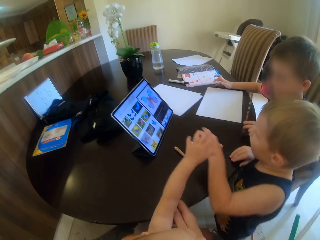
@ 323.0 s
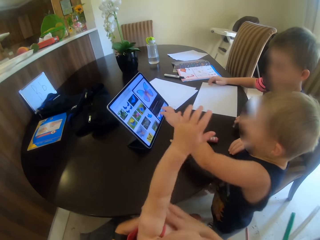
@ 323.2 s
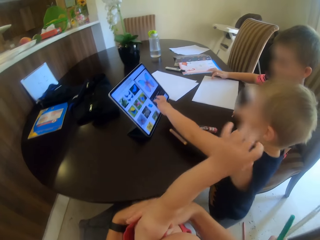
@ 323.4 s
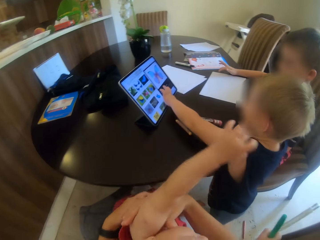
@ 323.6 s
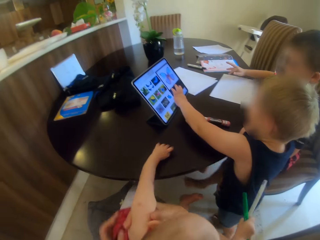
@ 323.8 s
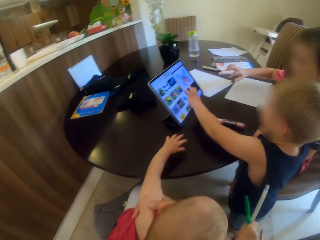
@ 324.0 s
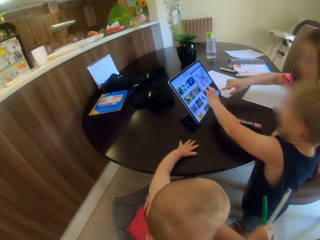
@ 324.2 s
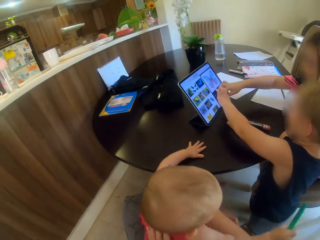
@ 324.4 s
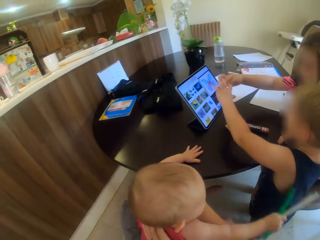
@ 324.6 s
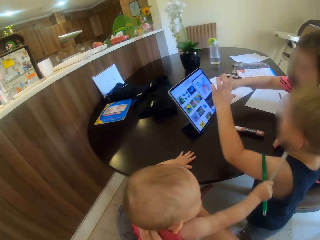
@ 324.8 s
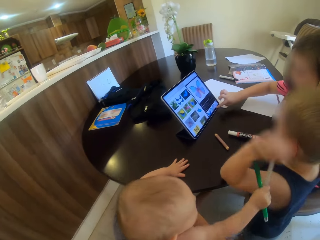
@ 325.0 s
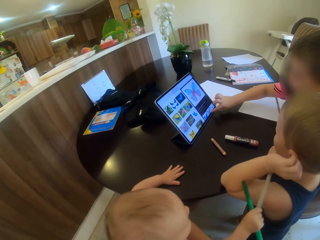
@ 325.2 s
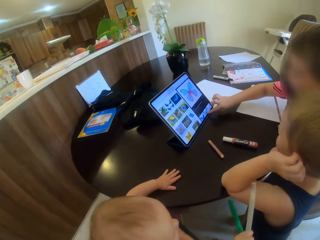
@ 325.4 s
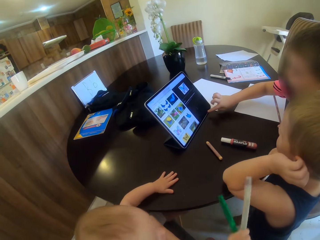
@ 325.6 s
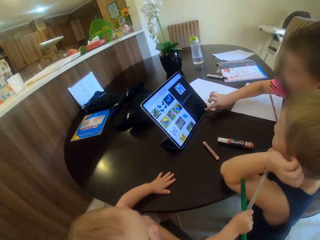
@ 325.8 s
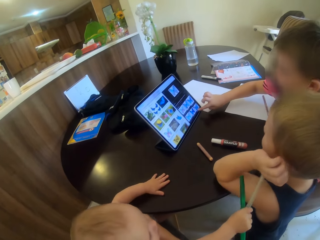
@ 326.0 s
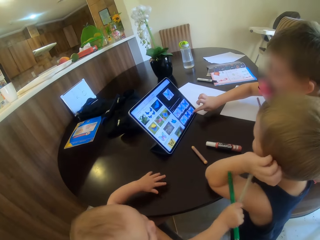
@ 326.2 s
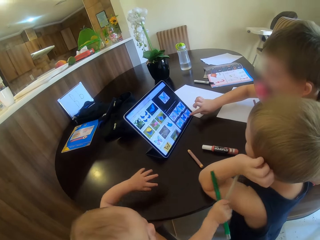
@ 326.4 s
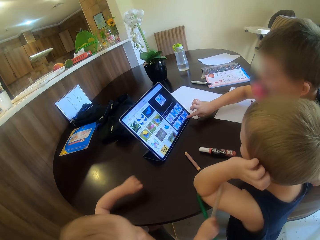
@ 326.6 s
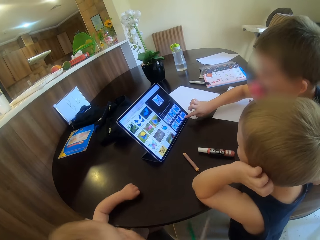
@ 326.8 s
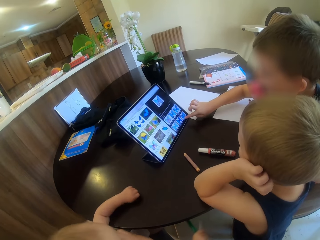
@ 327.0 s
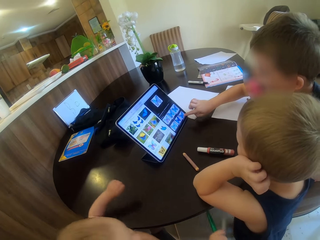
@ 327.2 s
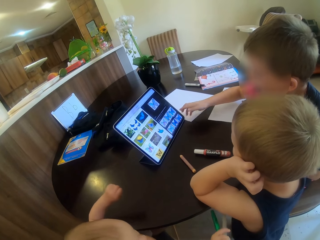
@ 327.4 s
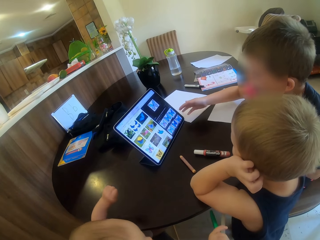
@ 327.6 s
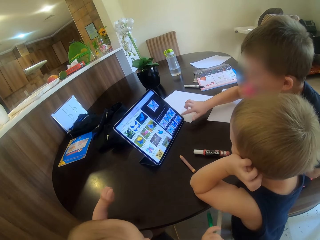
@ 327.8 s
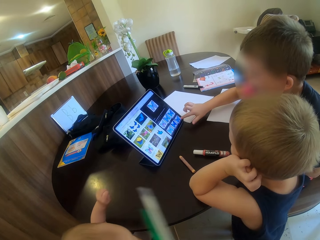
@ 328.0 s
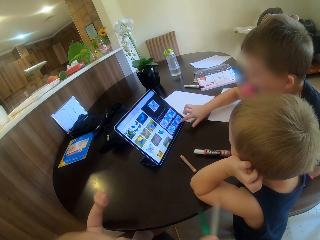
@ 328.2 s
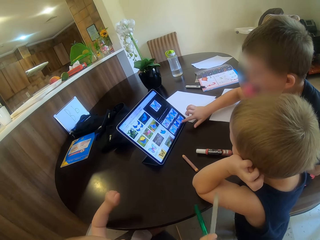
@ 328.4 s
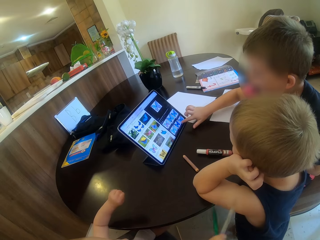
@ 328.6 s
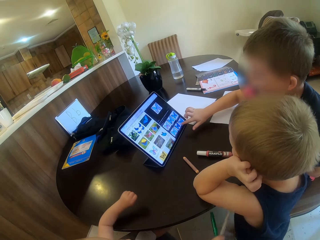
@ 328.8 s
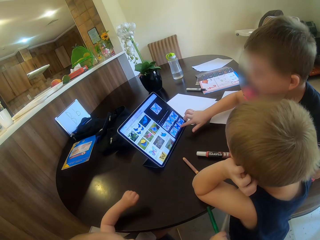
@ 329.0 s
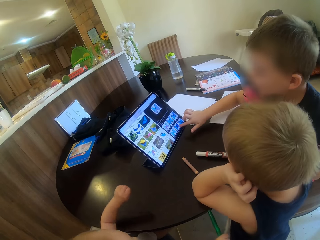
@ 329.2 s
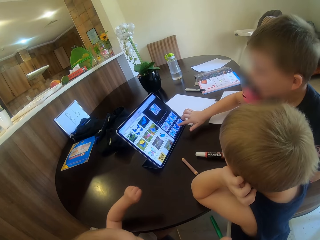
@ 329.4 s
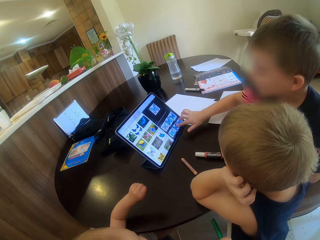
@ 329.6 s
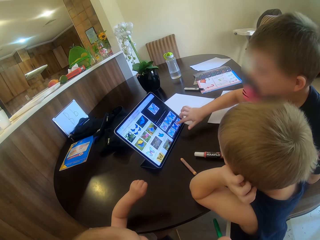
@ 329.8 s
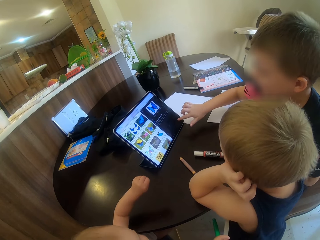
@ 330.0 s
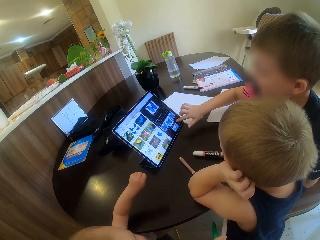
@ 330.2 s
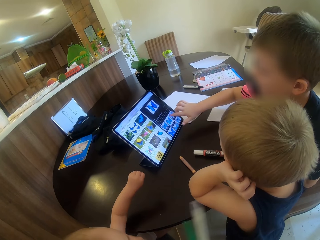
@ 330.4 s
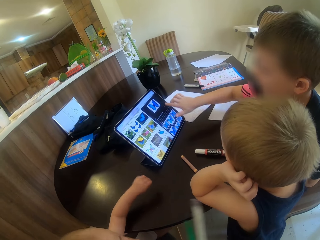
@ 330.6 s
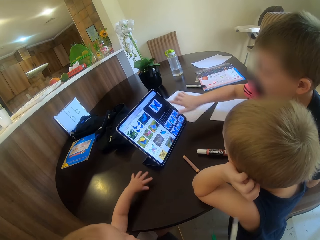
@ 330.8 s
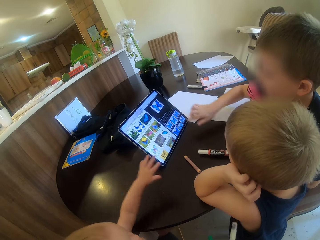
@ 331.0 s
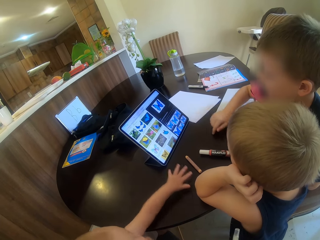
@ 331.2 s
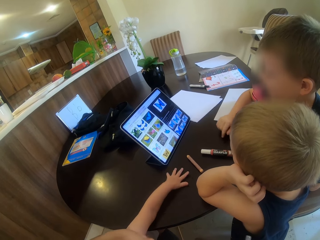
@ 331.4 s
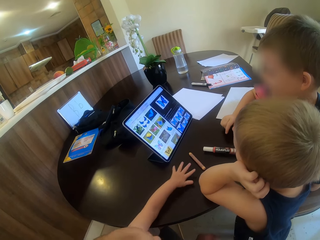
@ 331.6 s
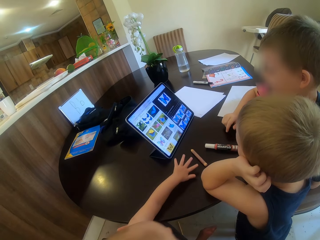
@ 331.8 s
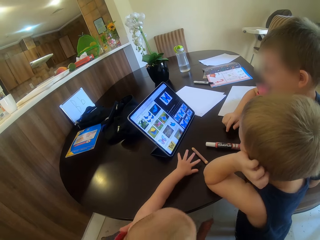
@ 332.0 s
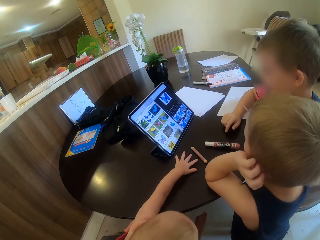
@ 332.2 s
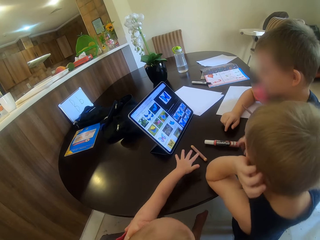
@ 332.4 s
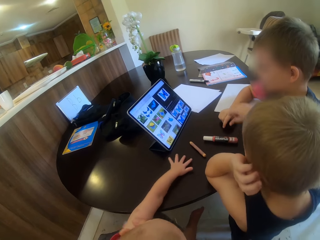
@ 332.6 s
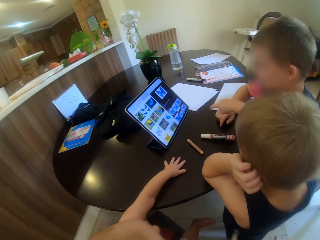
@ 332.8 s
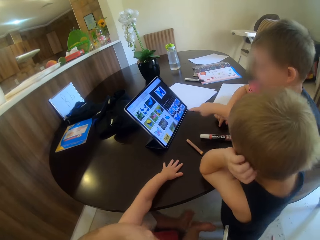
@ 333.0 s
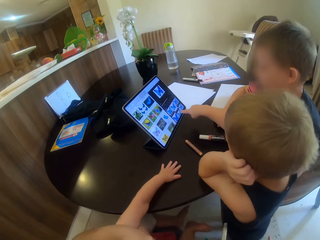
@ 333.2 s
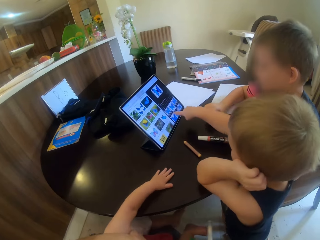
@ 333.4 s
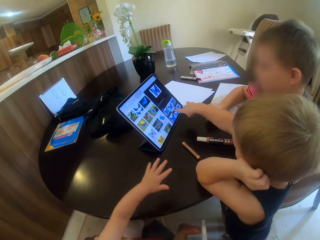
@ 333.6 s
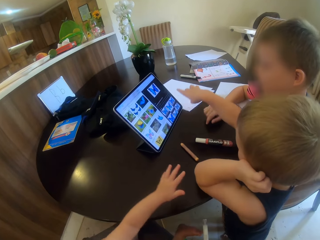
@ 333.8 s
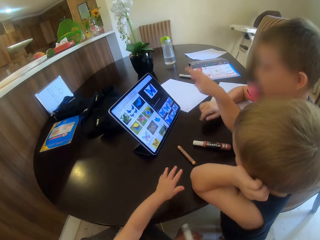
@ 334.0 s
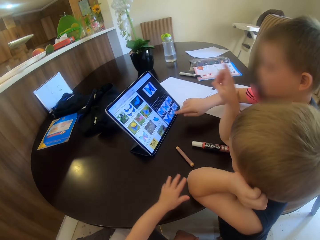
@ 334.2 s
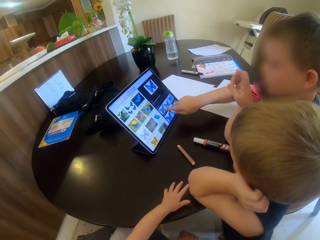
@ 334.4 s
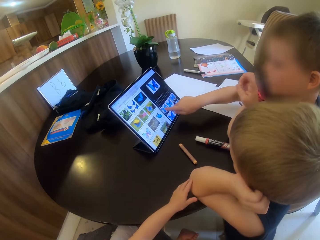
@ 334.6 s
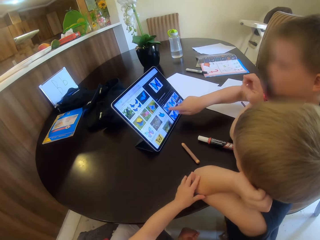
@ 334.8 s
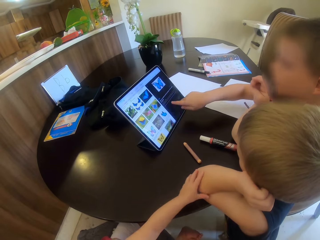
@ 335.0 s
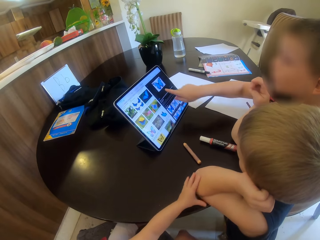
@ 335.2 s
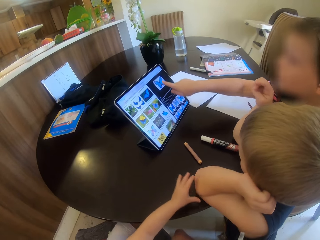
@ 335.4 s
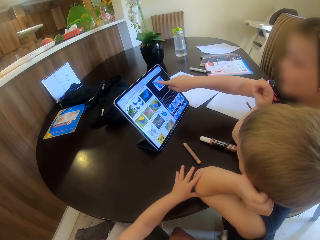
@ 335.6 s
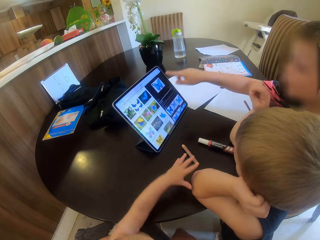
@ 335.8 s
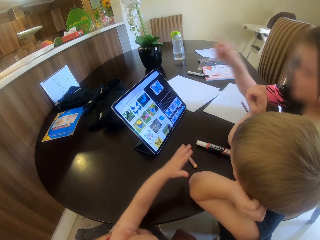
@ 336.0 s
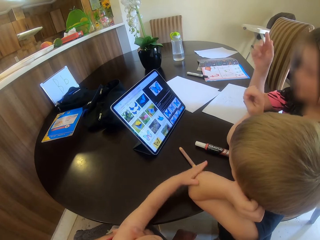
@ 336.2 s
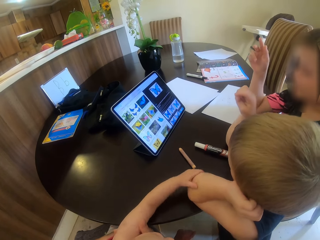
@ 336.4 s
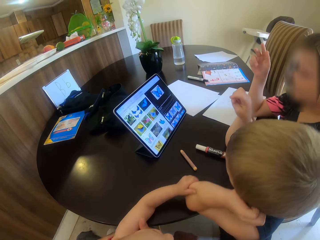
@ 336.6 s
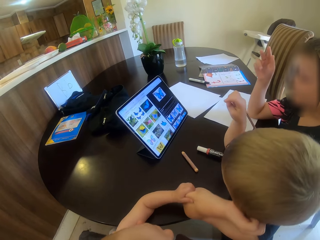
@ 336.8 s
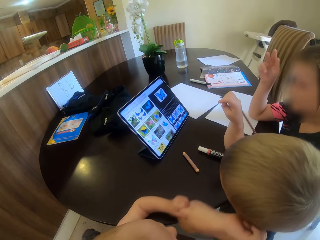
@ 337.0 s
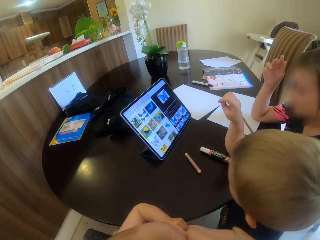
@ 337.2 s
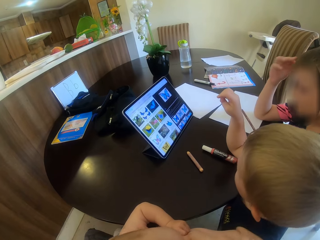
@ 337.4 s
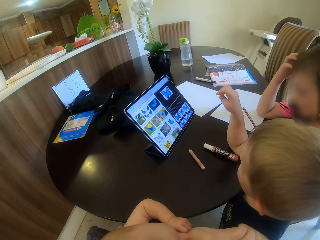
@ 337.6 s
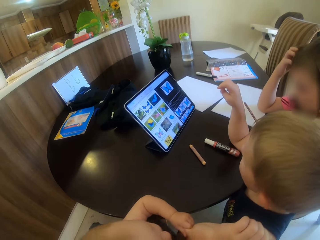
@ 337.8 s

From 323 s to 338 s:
A child points at the tablet. Another child moves his hands. A third child points at the tablet. The first child puts his elbow on the table. The third child touches the tablet. The second child stretches his hand towards the pencil. The first child points at the tablet. The third child touches the tablet. The second child touches the first child.

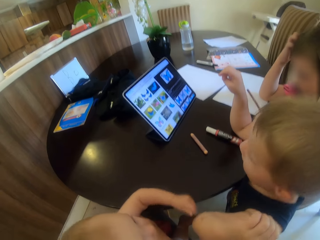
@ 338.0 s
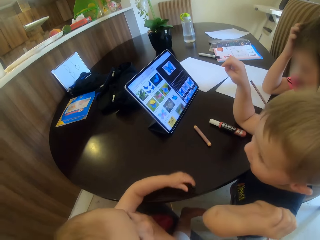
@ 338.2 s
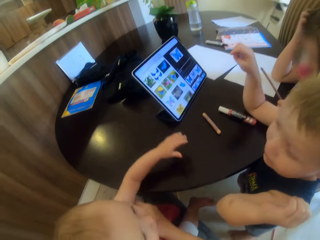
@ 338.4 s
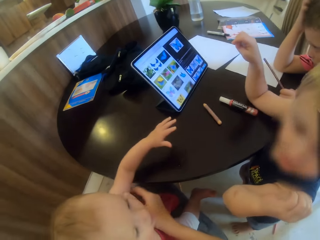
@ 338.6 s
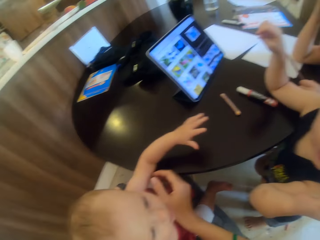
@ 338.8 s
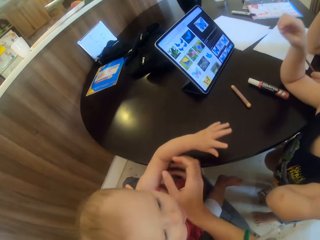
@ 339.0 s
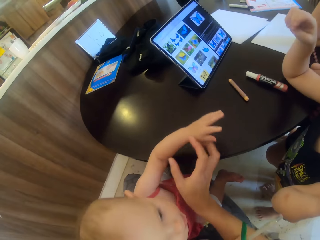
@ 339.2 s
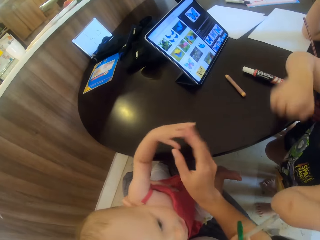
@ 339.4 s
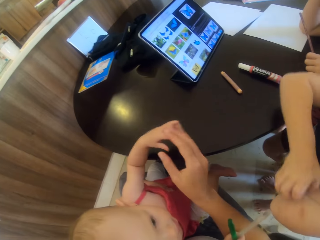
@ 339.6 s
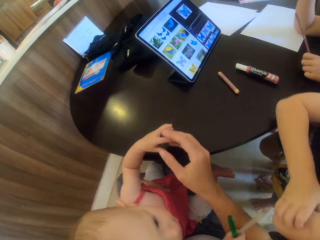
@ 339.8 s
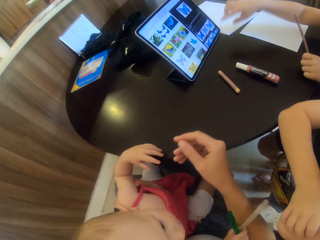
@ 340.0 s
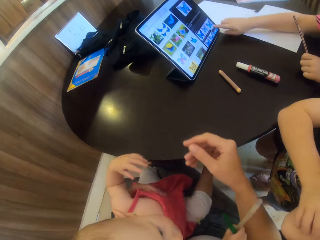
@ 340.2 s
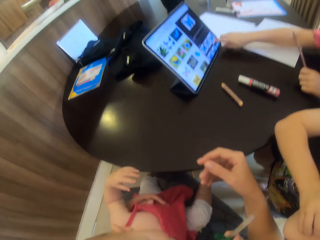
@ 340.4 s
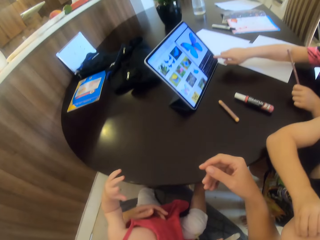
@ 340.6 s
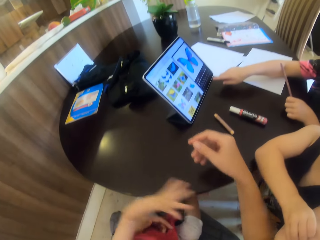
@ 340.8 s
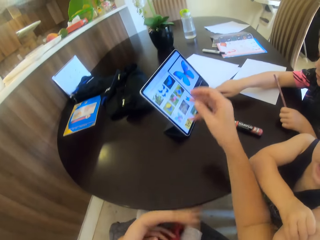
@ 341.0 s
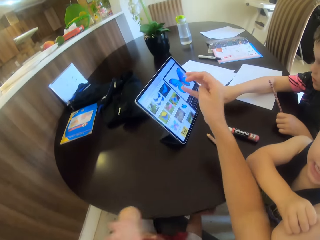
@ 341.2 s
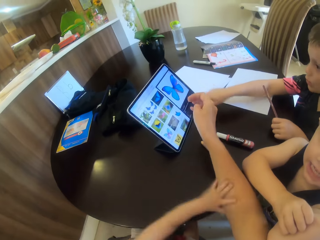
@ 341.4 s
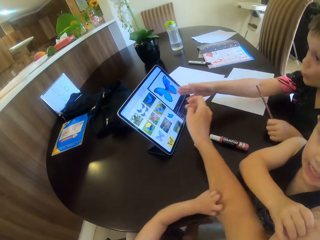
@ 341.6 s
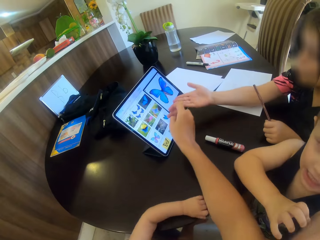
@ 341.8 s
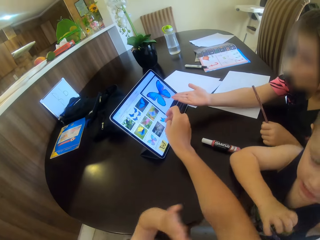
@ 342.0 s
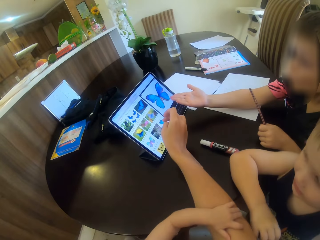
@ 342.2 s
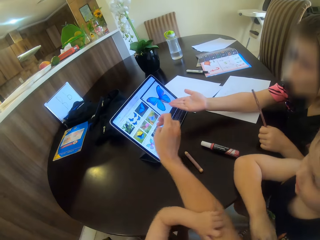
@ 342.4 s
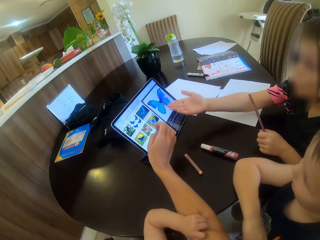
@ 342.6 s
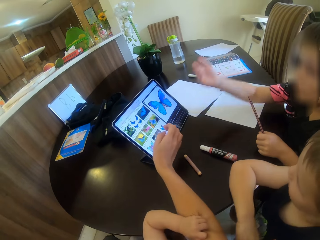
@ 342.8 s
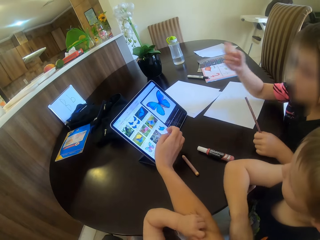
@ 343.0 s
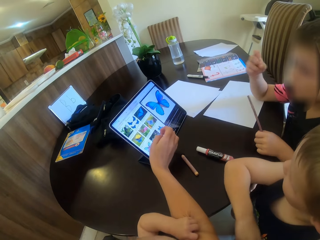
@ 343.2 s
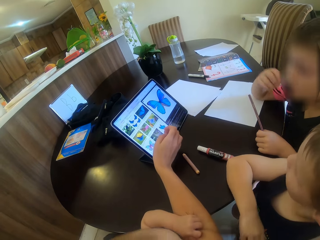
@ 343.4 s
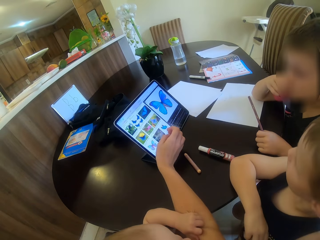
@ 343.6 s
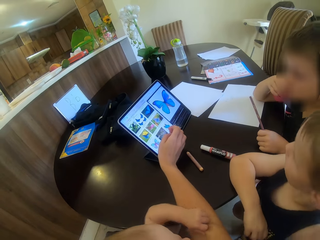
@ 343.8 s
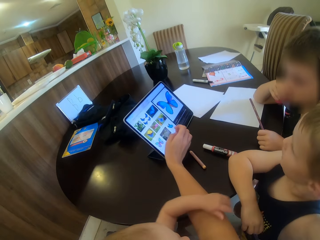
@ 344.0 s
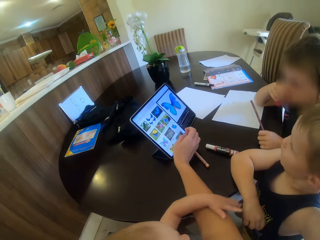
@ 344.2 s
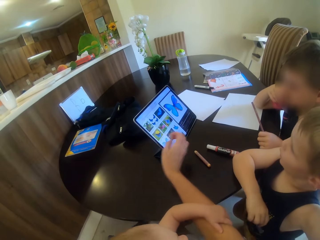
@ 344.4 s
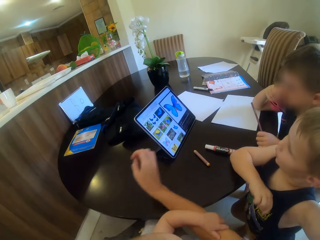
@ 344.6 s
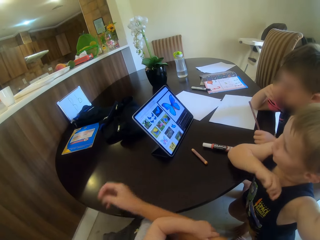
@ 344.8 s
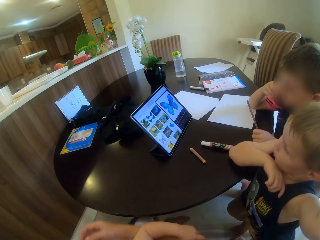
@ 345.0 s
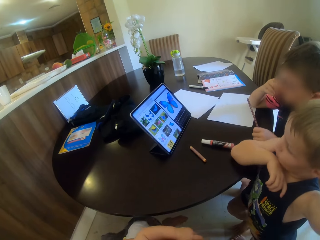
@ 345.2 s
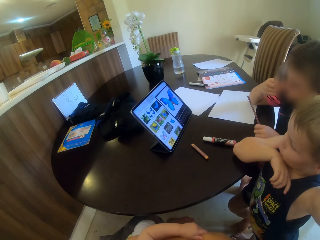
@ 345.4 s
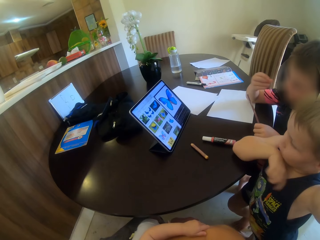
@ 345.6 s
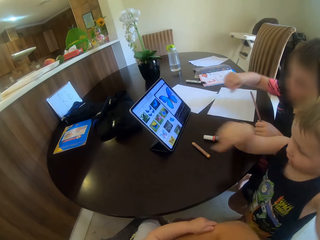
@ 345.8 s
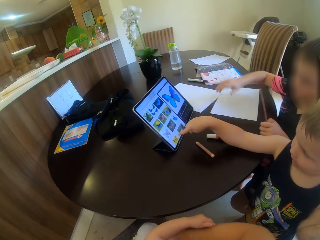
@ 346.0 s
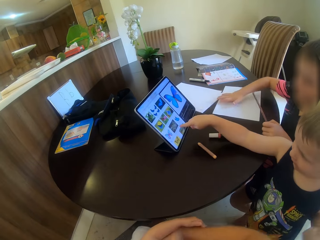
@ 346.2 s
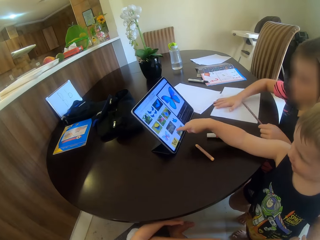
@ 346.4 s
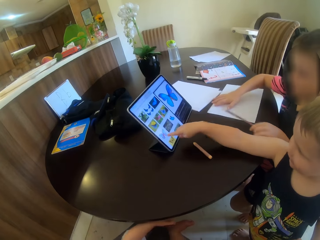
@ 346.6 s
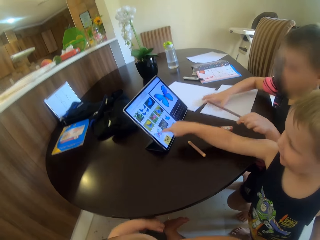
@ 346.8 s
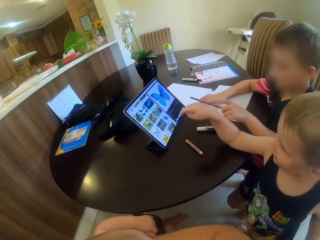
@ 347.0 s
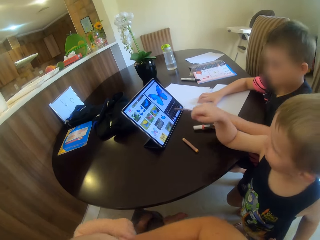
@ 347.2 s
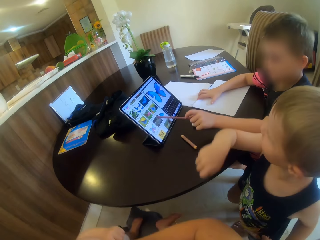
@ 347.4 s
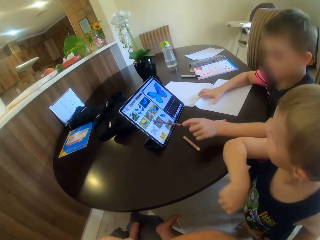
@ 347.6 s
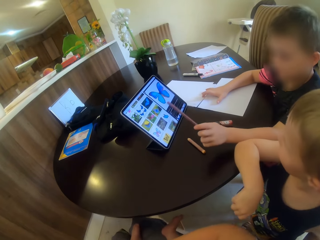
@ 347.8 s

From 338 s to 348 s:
A child points at the tablet. A person taps the tablet. The camera wearer touches the tablet. Another child moves his hand. The first child lifts his hand. The camera wearer points at the tablet and reads from the tablet. A third child points at the tablet. The first child points at the tablet.
